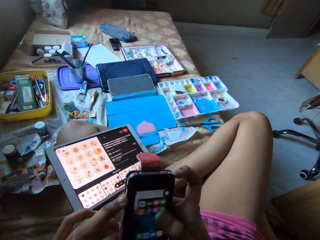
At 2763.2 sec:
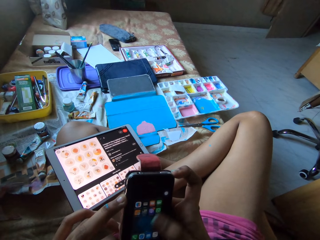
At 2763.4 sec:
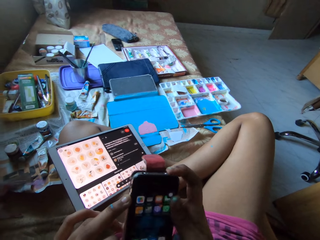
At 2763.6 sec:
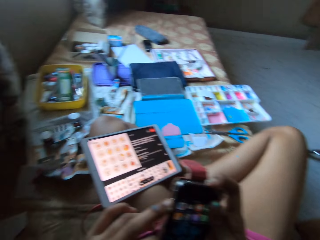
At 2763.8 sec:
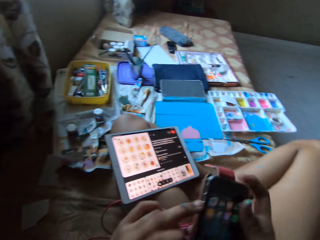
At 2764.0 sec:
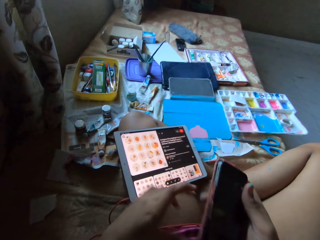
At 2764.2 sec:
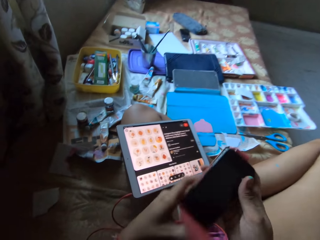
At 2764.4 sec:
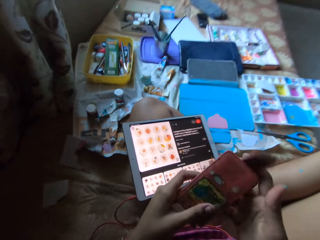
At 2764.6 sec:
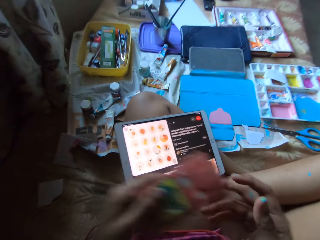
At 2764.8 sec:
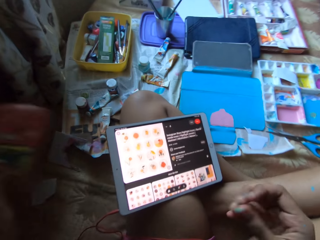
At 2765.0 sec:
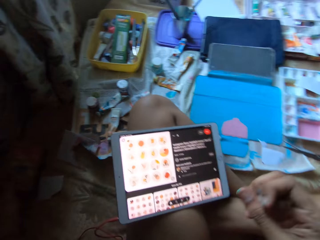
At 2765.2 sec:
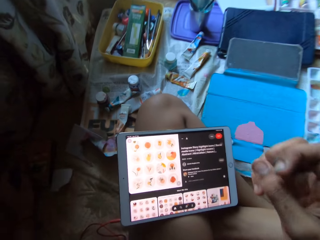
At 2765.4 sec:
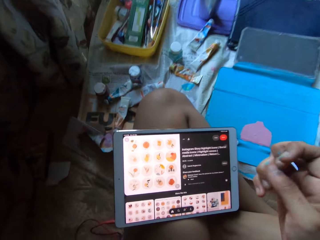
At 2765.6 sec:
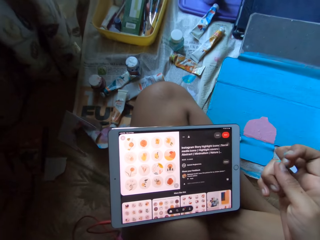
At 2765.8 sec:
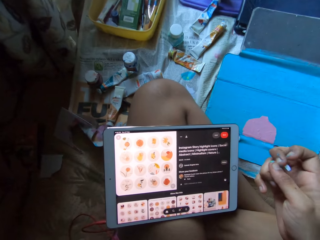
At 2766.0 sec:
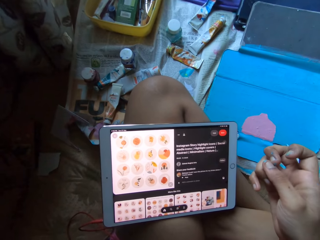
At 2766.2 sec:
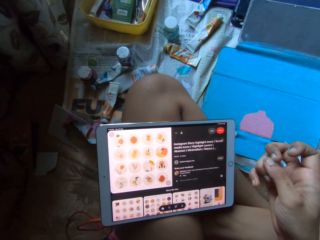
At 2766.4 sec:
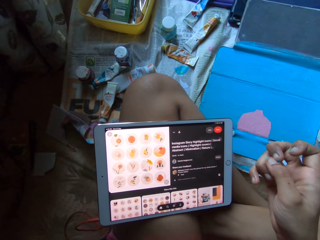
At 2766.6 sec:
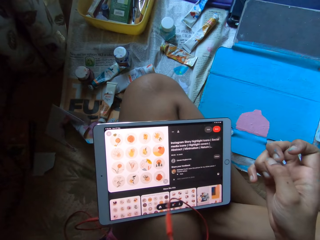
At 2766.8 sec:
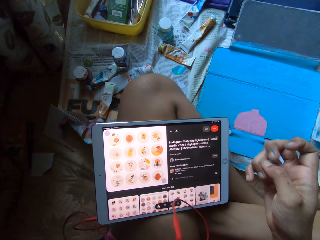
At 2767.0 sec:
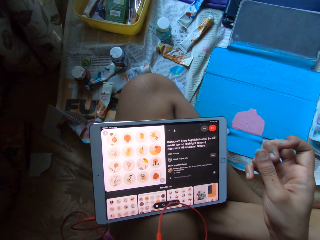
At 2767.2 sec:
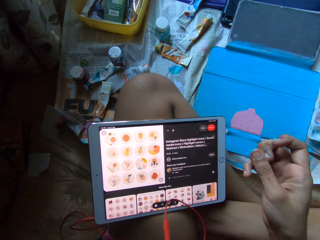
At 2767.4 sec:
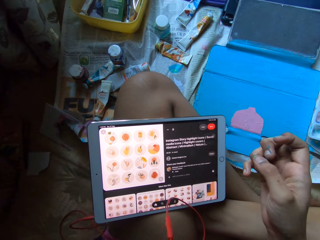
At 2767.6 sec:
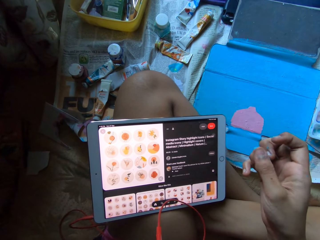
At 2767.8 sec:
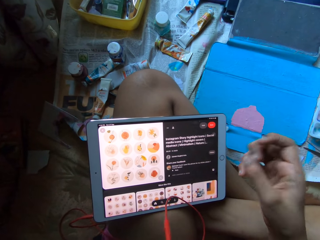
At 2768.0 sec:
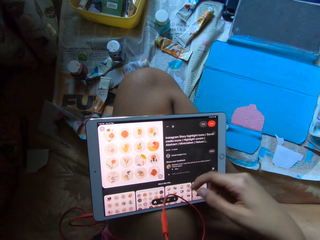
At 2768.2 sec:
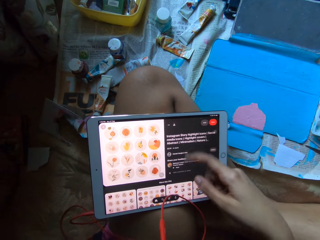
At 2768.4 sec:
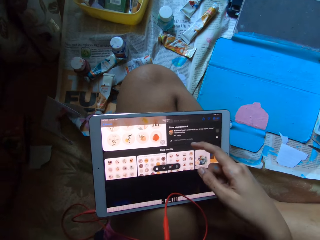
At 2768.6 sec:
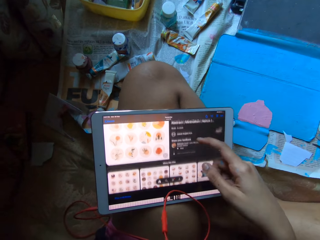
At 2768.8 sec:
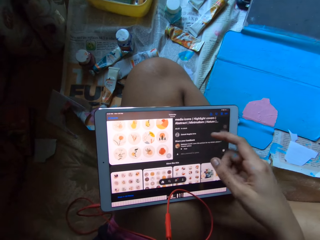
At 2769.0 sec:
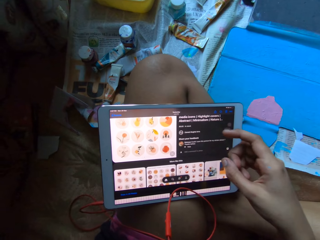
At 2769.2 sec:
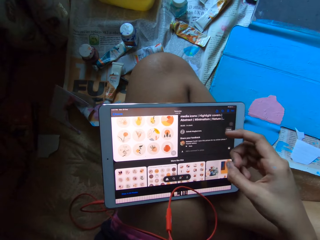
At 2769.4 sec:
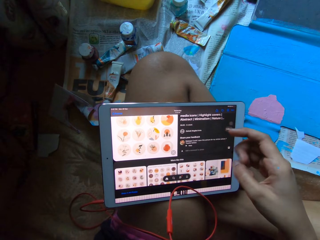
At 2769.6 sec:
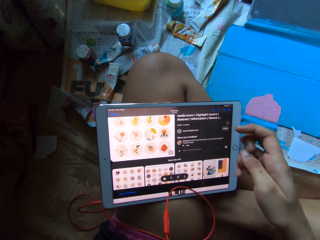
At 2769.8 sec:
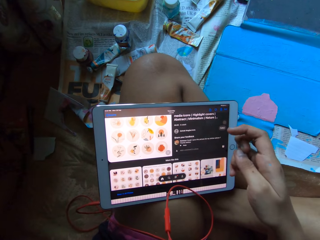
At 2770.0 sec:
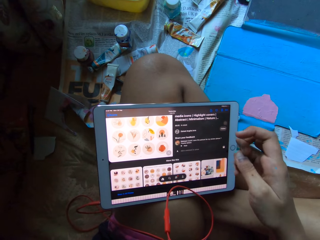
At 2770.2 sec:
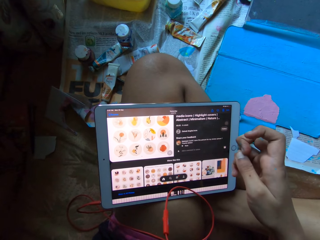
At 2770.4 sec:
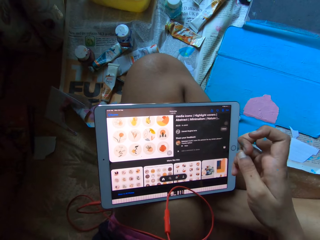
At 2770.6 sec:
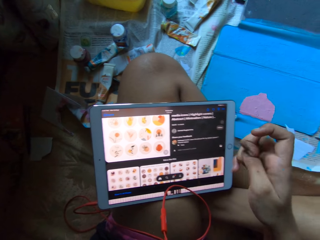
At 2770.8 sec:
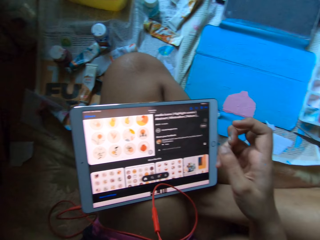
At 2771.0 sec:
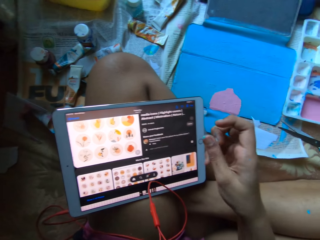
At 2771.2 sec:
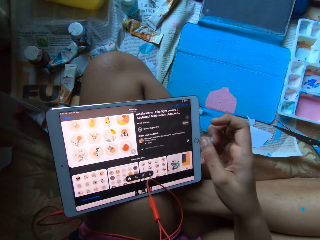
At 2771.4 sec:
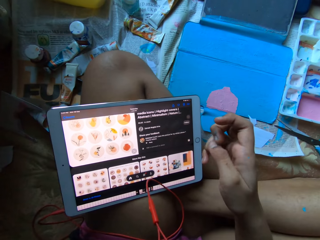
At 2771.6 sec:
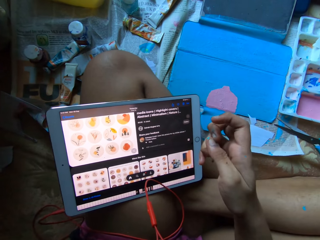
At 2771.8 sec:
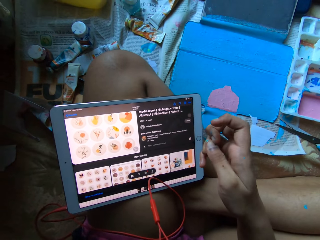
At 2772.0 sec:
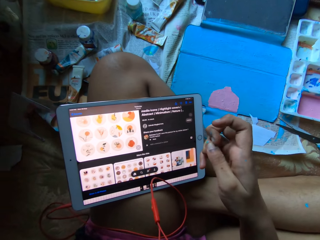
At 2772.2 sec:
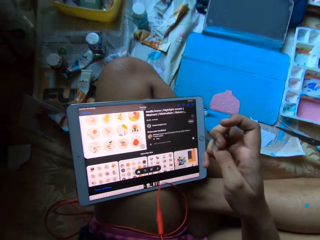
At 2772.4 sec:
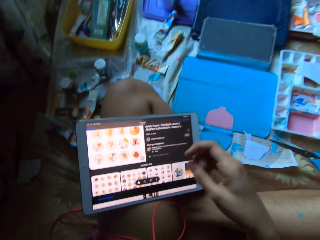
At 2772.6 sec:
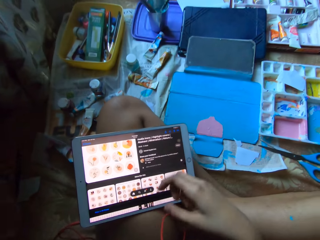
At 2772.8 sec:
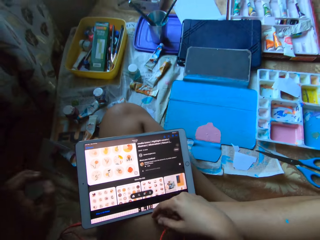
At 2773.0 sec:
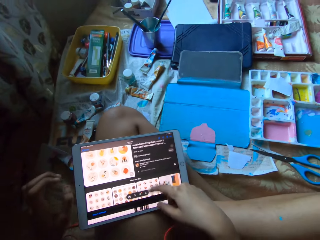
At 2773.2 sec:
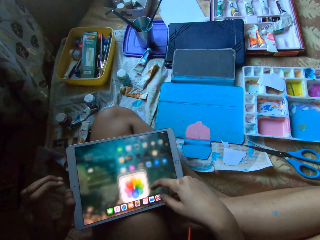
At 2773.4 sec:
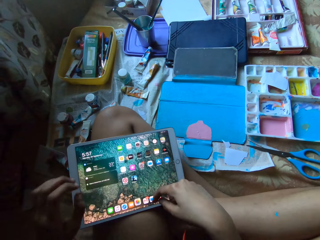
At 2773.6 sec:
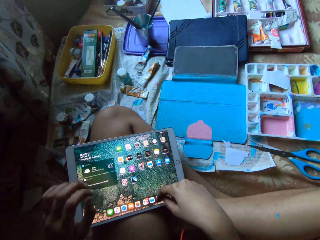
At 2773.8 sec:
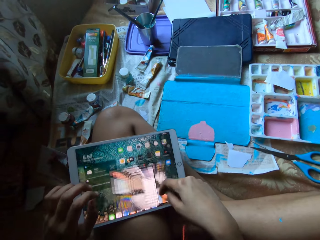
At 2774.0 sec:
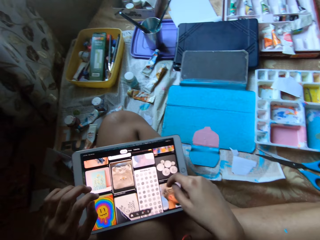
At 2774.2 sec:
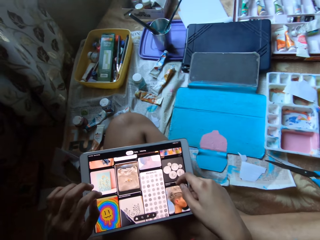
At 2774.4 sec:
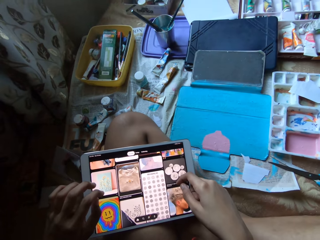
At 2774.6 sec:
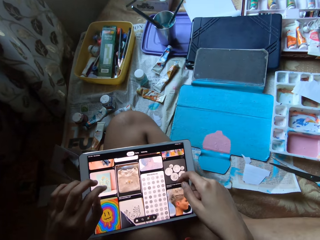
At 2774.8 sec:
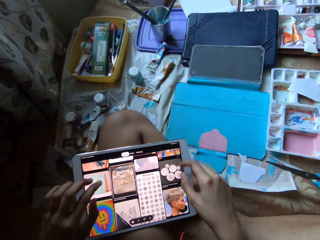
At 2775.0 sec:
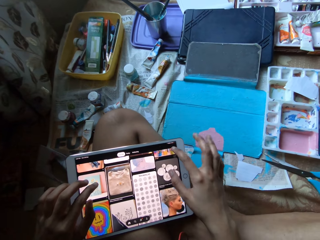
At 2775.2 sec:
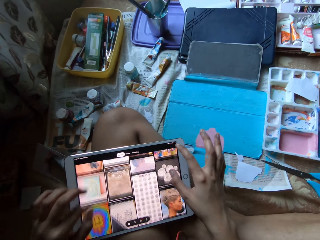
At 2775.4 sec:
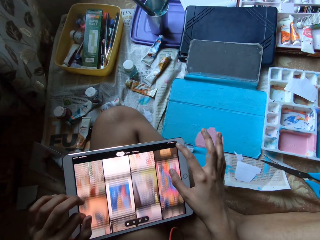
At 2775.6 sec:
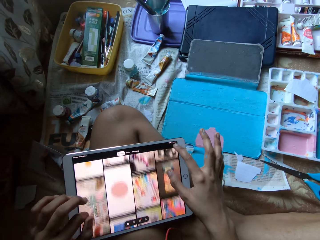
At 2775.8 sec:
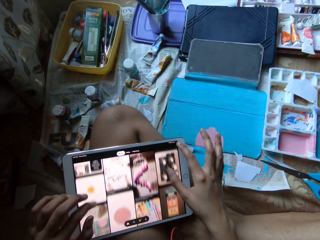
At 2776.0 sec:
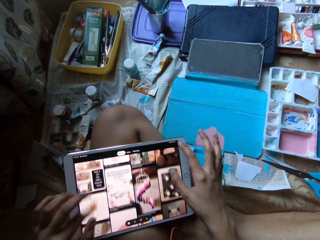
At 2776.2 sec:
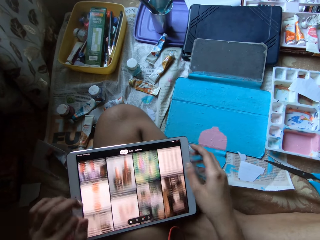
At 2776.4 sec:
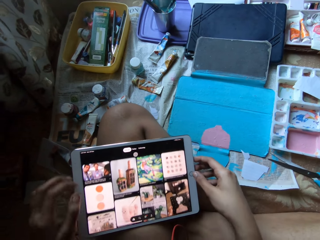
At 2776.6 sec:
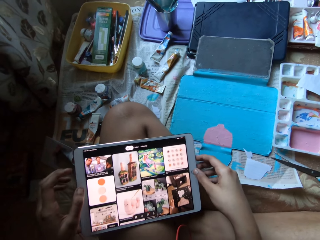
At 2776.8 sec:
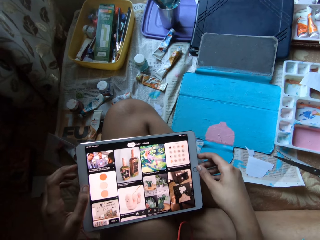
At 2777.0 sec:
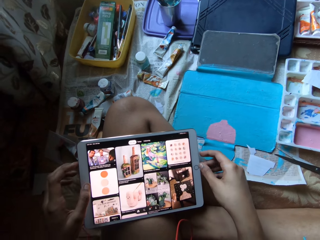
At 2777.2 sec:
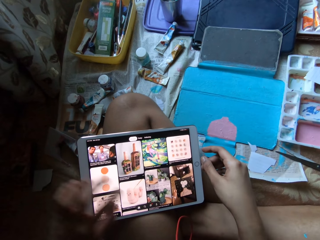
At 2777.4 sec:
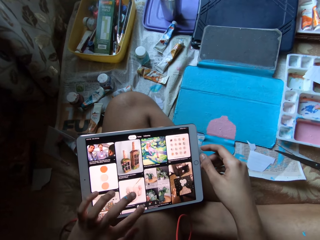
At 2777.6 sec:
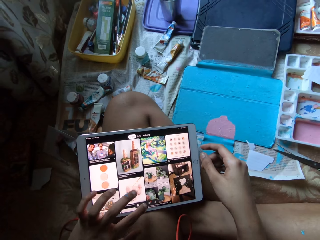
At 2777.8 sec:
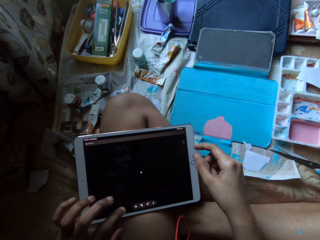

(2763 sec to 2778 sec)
The camera wearer closes the phone pad with her hands. She moves the phone. She drops the phone on a bed with her left hand. She looks at the tablet. She operates the tablet on her left thigh with her right hand. She looks at the tablet. She scratches her left hand. She moves both hands. She operates the tablet on her left thigh with her right hand. She operates the tablet on her left thigh with her hands.

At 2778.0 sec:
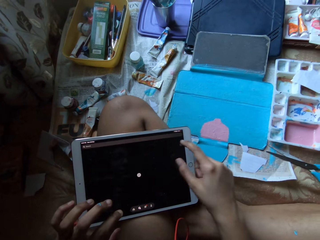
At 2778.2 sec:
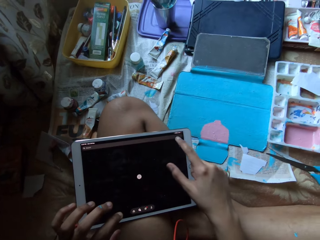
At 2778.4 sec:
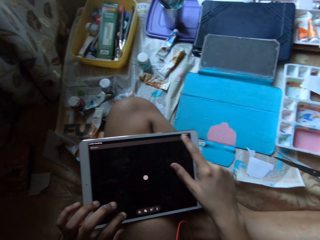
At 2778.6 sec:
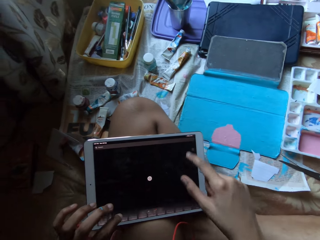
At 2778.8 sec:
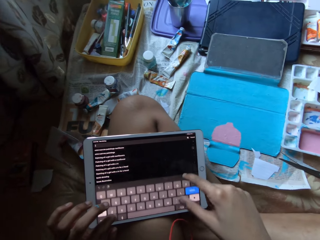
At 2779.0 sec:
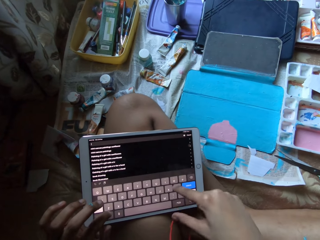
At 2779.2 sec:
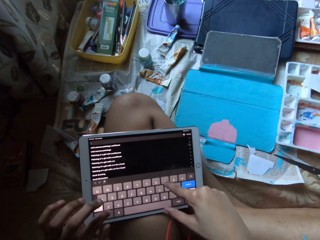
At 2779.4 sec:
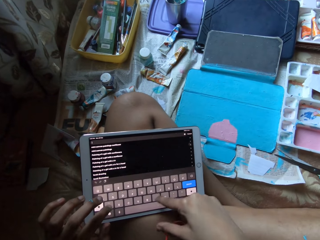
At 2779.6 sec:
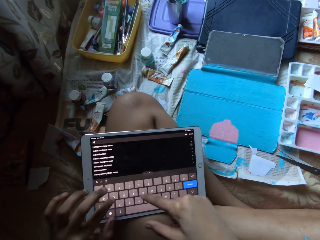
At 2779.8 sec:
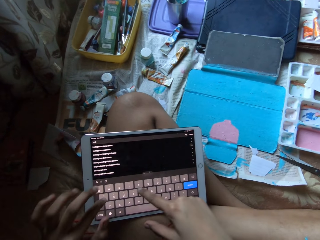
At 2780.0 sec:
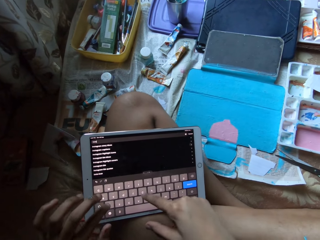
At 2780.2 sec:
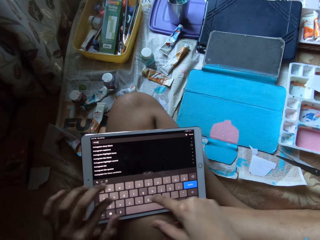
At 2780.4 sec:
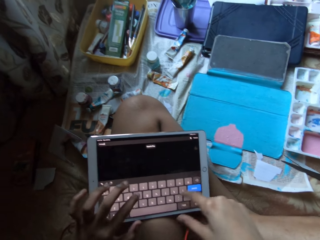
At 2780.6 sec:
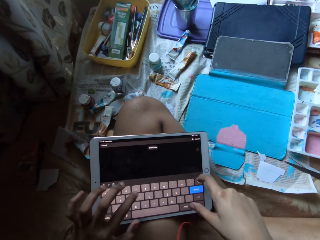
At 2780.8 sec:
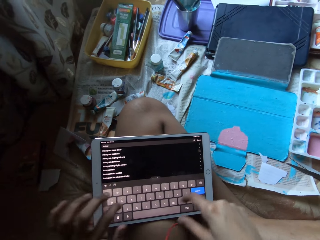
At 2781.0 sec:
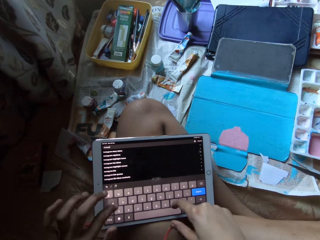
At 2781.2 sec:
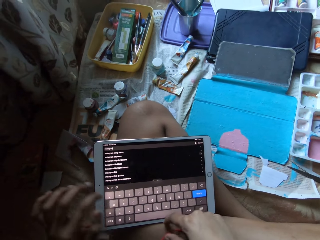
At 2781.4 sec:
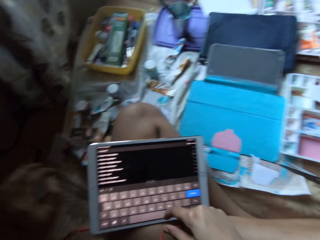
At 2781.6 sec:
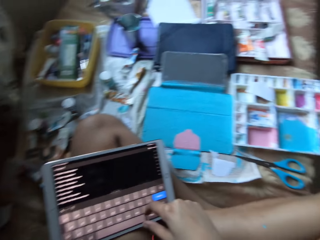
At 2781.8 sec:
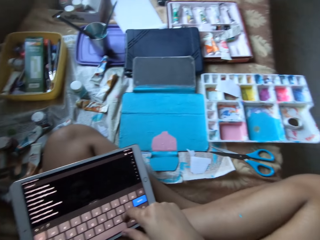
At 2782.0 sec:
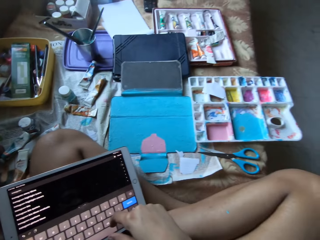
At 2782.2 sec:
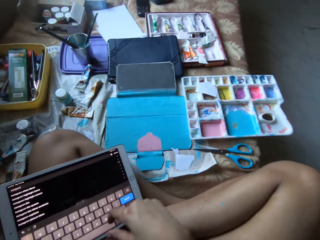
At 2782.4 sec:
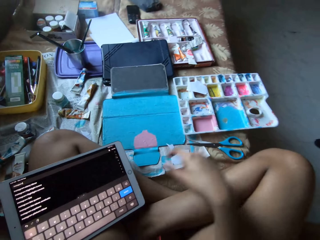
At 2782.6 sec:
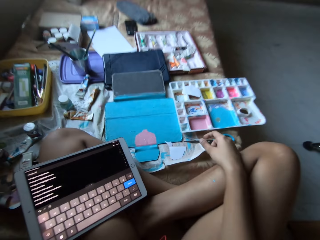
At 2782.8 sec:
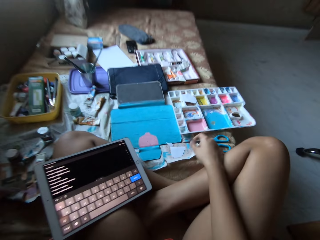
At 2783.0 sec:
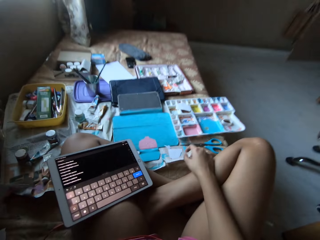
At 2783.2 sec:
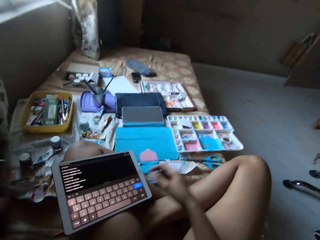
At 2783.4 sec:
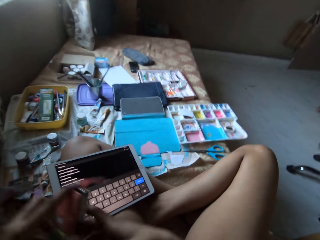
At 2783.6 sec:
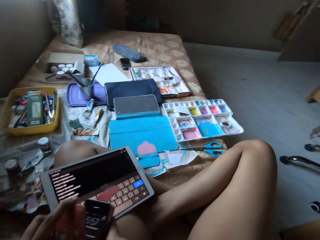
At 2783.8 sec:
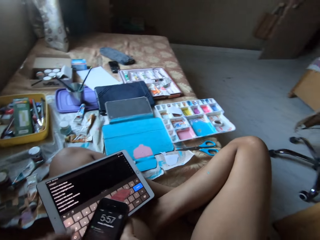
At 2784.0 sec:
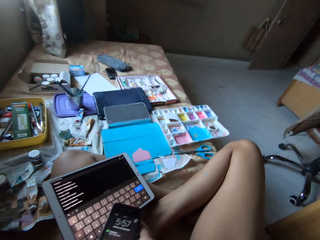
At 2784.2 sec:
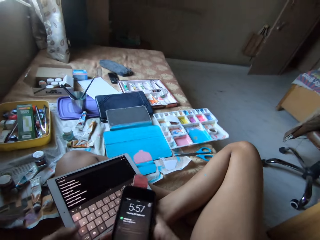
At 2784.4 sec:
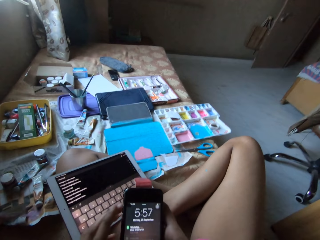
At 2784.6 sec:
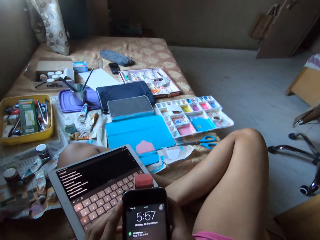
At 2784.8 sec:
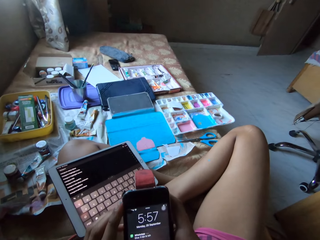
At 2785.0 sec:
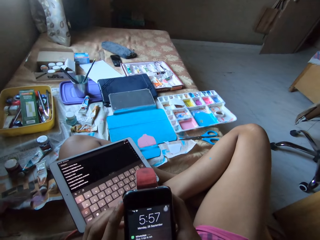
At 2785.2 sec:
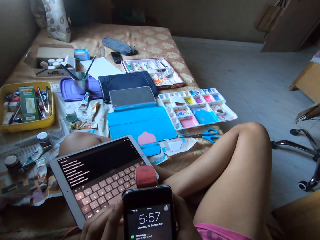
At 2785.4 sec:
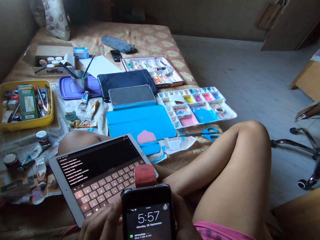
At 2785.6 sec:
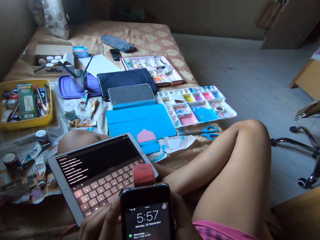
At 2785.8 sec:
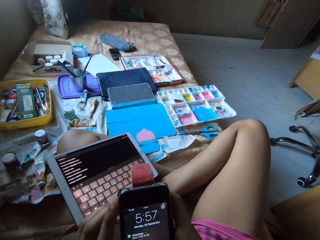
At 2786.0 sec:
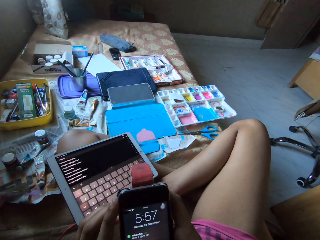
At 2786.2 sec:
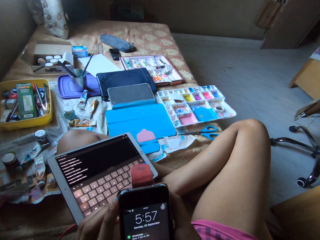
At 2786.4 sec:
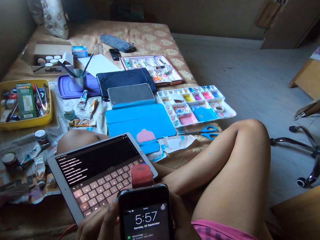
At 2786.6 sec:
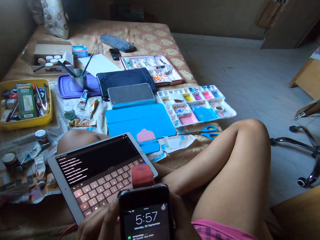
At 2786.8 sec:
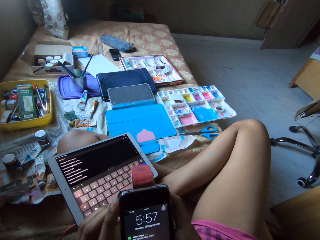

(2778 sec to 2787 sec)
The camera wearer moves both hands. She picks up the phone from the bed with her left hand. She passes the phone from her left hand to her right hand. She opens the phone pad in her right hand with her left hand. She looks at the phone. She operates the phone with her hands.
